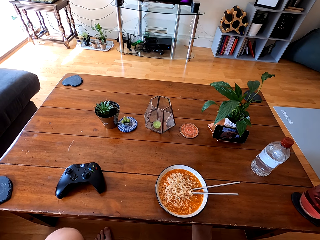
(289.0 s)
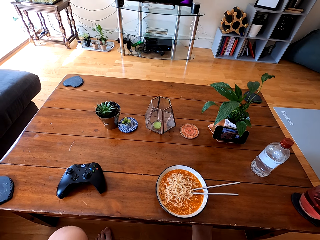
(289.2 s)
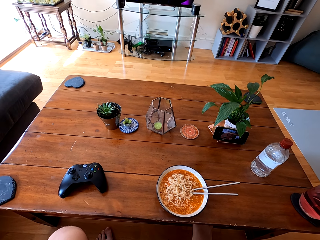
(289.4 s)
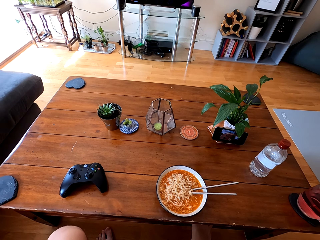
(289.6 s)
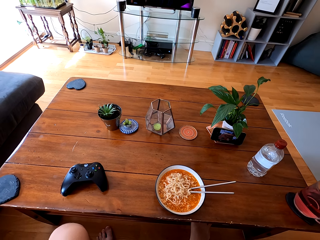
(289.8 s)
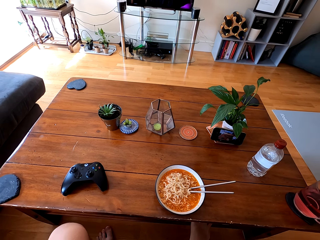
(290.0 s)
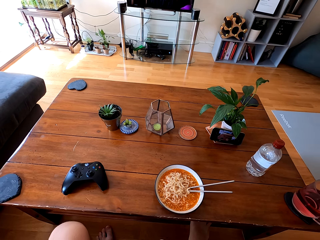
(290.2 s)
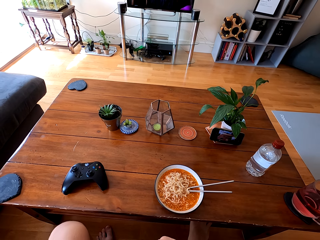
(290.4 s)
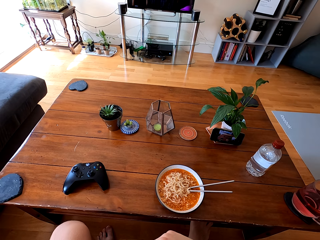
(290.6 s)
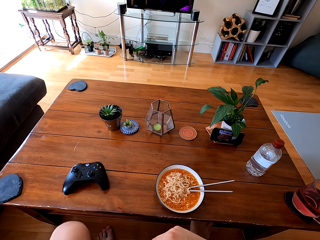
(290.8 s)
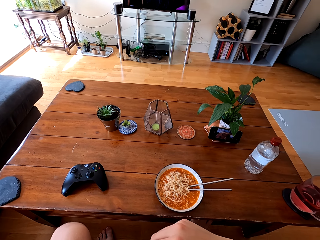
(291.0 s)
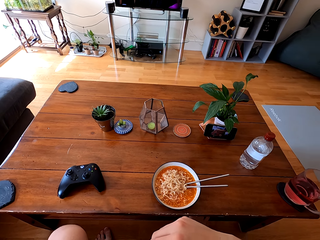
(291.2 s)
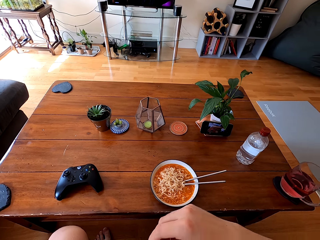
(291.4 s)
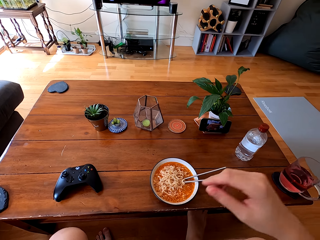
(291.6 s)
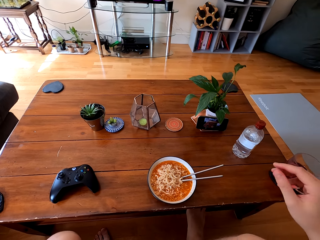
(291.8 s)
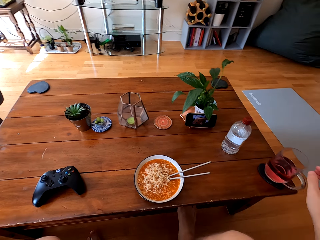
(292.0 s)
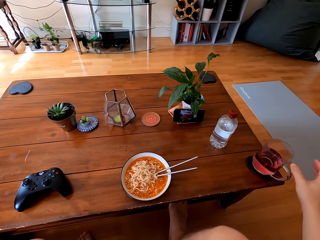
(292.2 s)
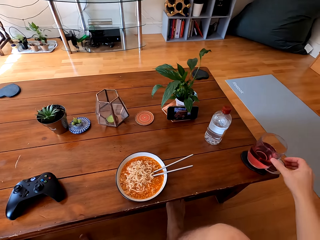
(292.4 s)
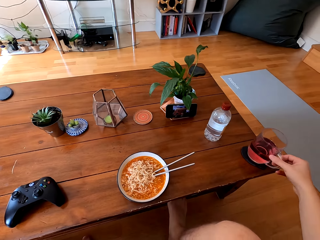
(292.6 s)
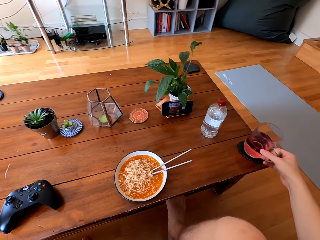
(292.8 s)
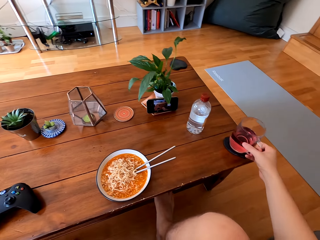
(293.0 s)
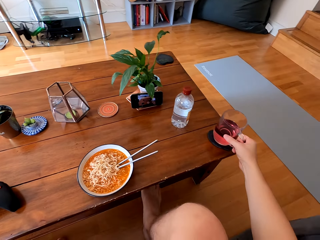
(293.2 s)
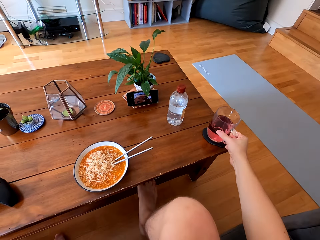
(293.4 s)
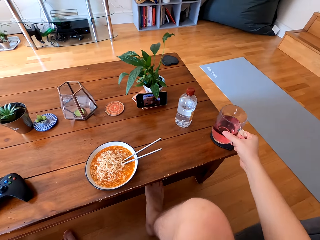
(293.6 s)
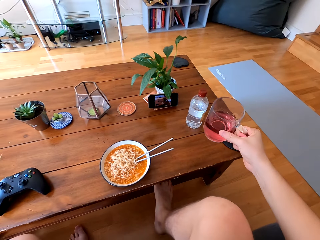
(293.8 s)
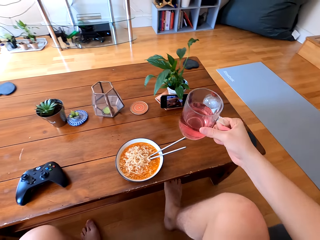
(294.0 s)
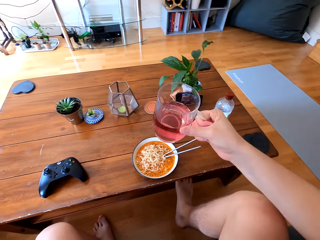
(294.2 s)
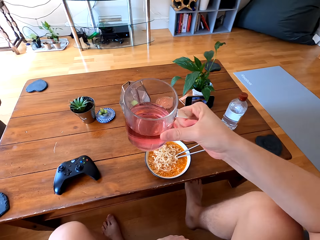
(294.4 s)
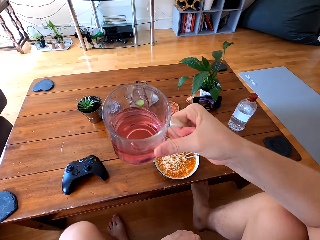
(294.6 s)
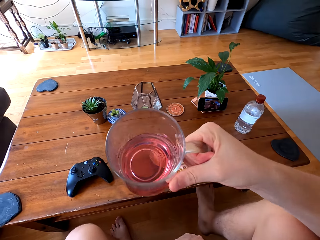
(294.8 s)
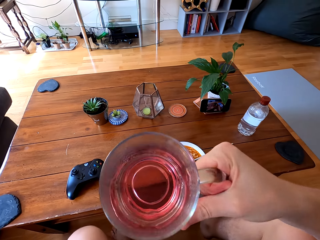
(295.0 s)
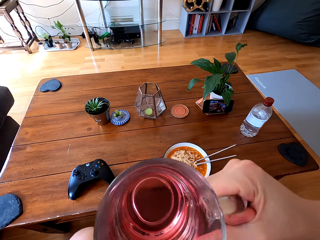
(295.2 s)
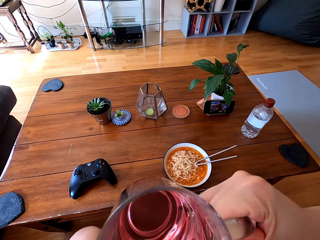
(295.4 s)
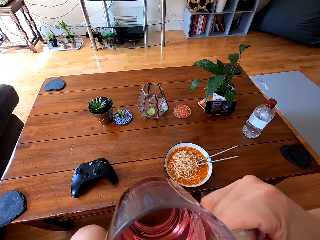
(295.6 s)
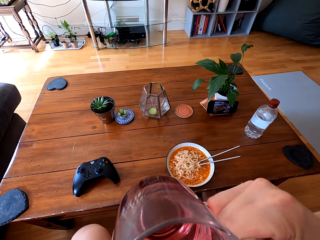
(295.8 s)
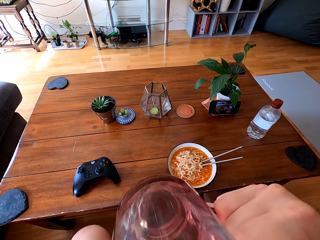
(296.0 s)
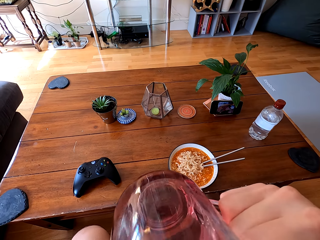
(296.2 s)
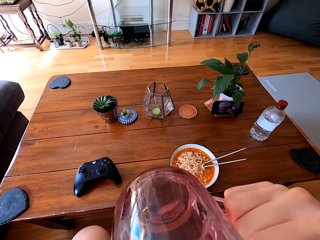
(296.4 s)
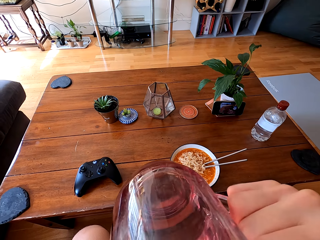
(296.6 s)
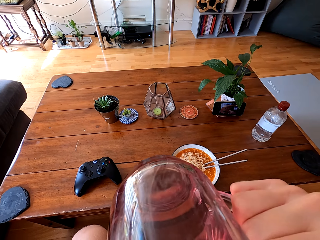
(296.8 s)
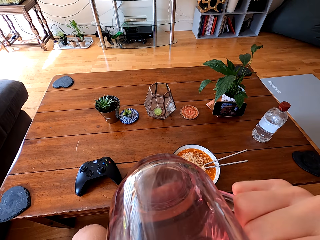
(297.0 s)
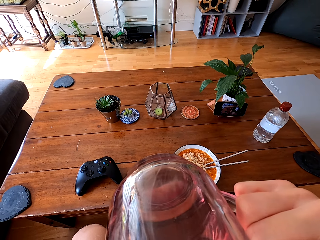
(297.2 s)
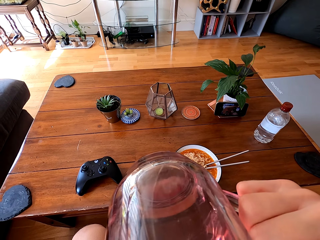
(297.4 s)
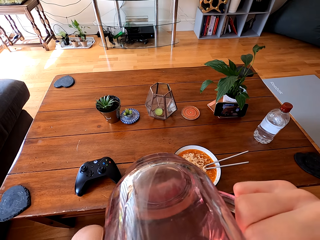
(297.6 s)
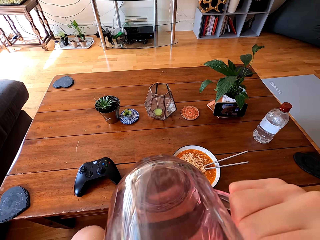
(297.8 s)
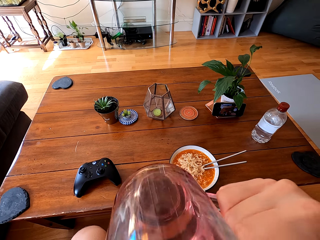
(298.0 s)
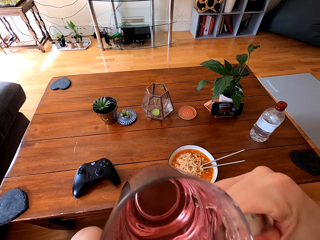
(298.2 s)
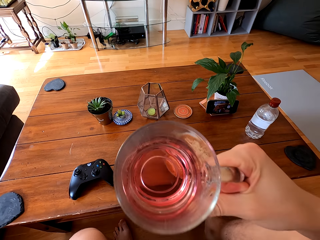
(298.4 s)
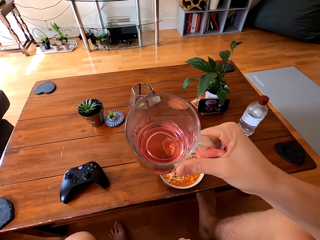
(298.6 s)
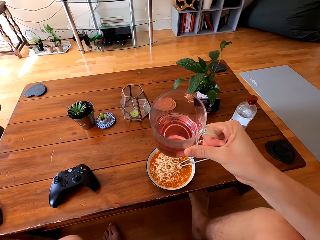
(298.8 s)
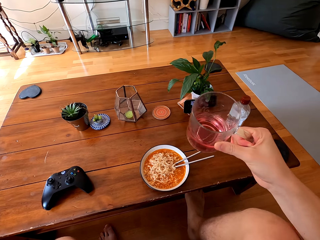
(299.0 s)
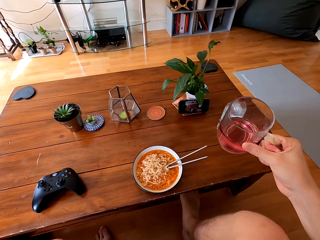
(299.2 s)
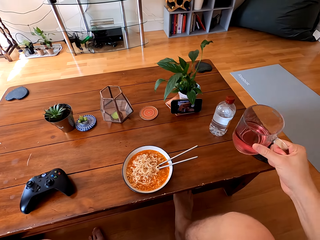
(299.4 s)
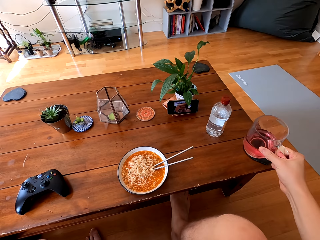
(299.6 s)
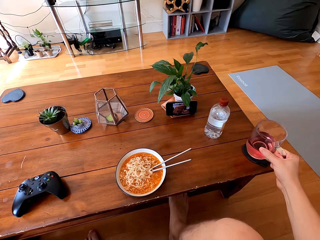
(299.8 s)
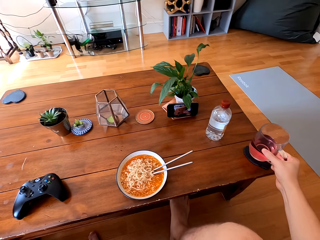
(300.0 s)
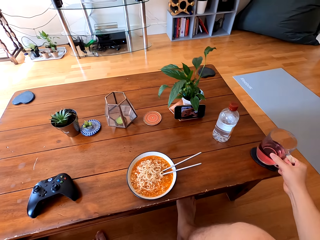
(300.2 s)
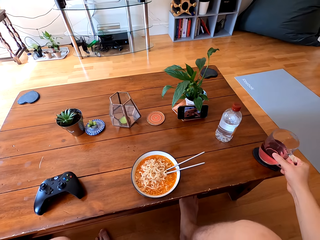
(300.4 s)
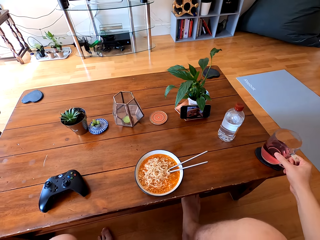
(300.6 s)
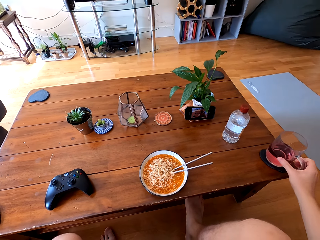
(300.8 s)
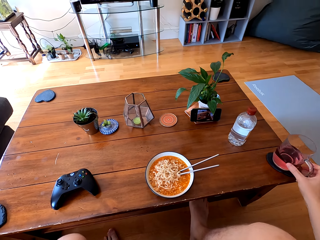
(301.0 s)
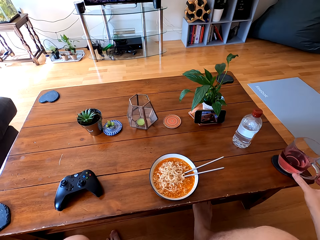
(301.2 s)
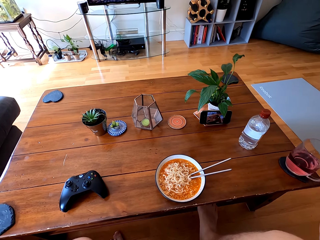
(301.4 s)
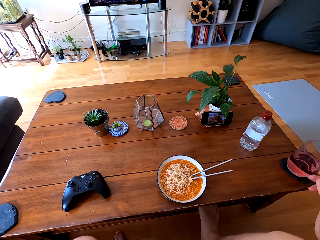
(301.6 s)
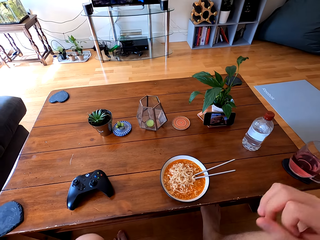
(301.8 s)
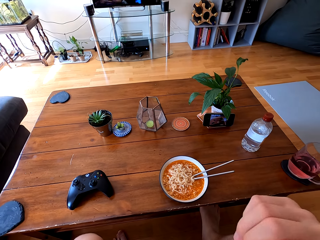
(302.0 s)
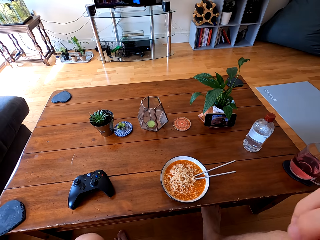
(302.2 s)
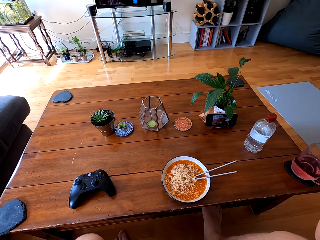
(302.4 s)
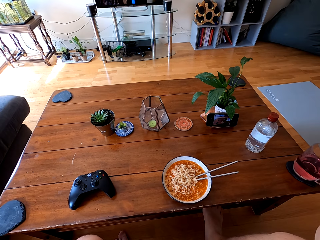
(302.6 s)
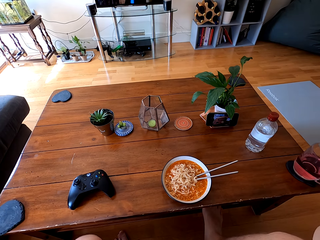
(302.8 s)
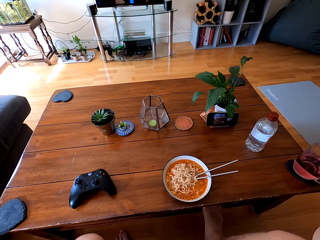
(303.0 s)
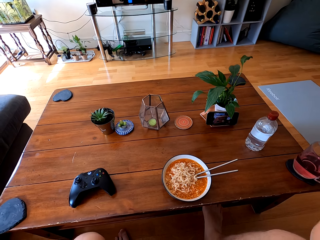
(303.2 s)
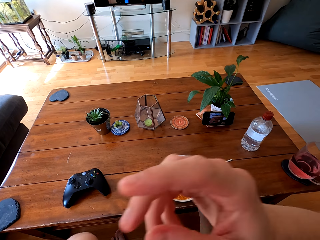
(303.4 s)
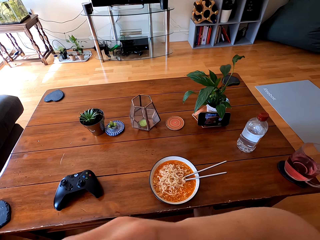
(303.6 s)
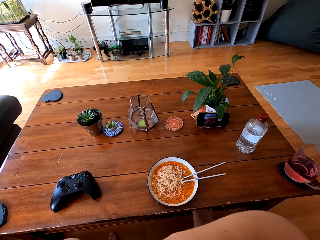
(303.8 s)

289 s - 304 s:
The camera wearer picks up a glass of juice. They drink the juice. They put the glass on the table.

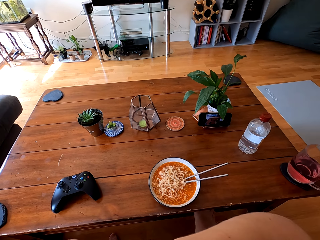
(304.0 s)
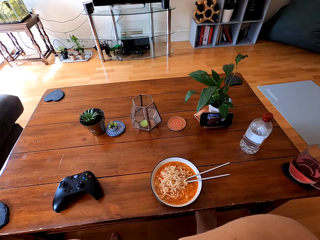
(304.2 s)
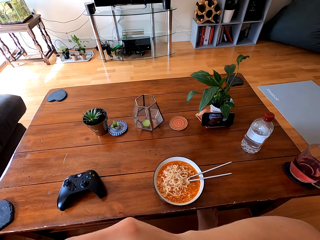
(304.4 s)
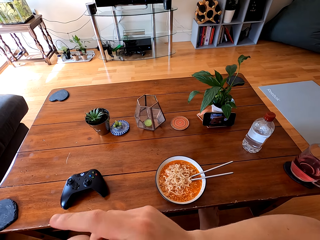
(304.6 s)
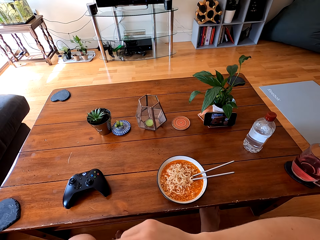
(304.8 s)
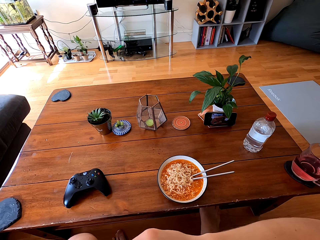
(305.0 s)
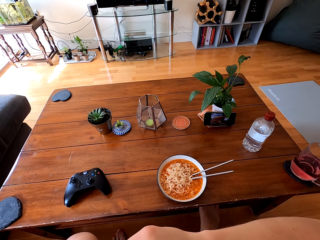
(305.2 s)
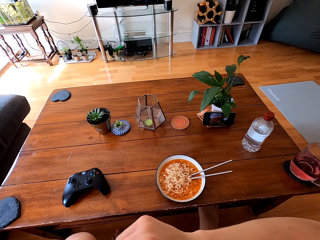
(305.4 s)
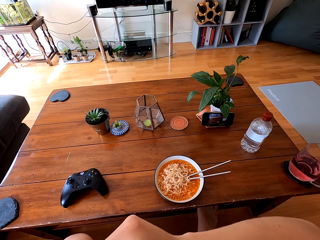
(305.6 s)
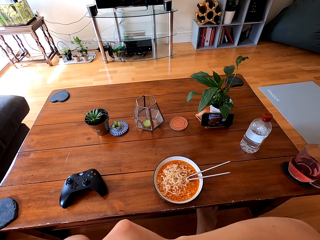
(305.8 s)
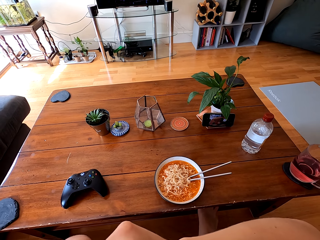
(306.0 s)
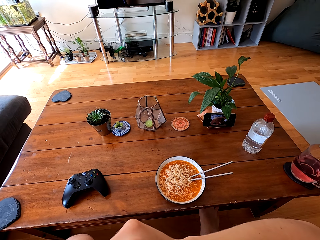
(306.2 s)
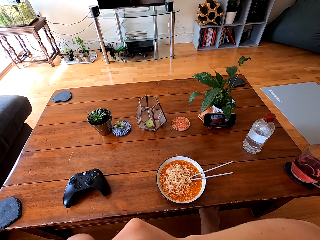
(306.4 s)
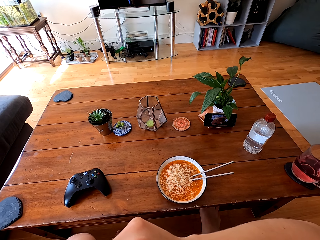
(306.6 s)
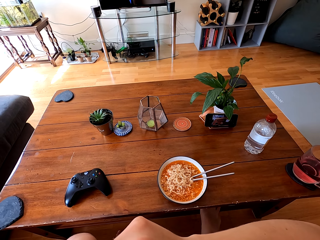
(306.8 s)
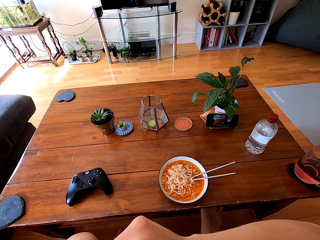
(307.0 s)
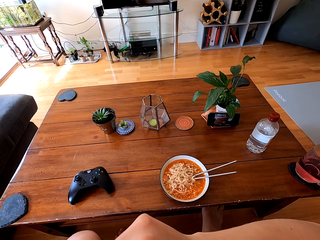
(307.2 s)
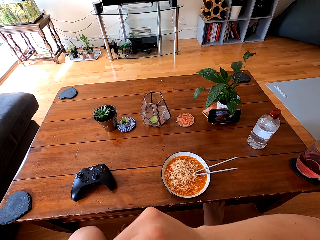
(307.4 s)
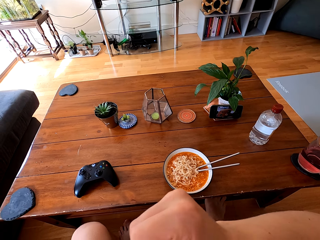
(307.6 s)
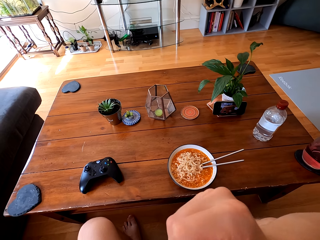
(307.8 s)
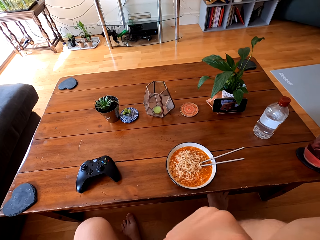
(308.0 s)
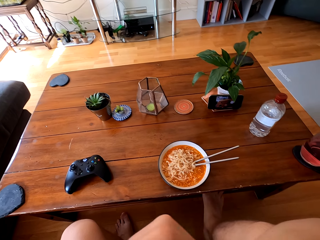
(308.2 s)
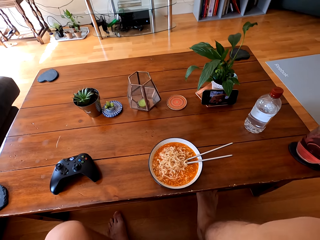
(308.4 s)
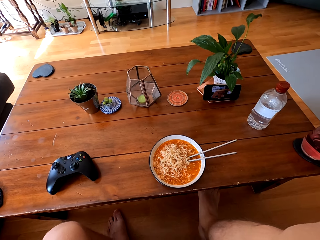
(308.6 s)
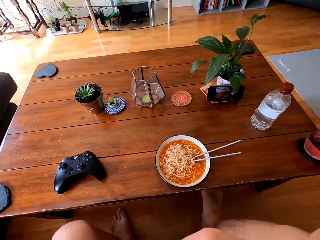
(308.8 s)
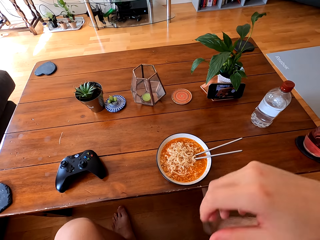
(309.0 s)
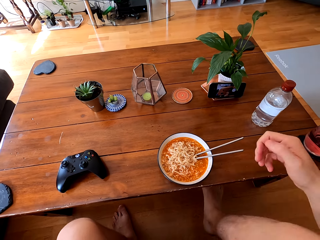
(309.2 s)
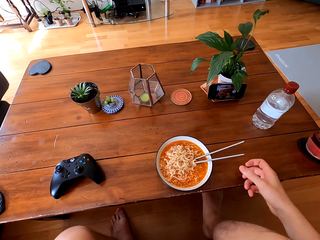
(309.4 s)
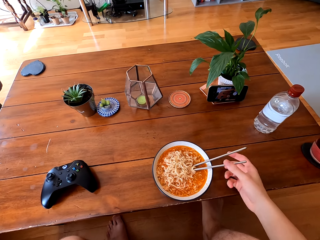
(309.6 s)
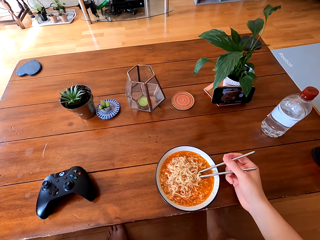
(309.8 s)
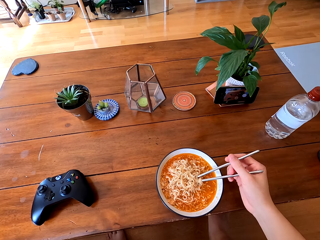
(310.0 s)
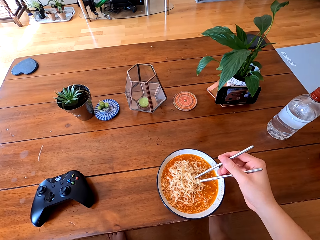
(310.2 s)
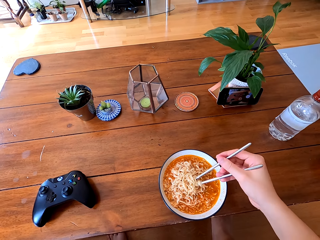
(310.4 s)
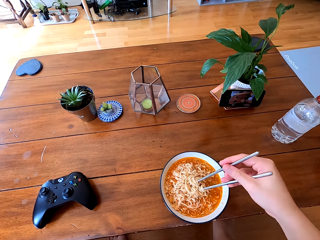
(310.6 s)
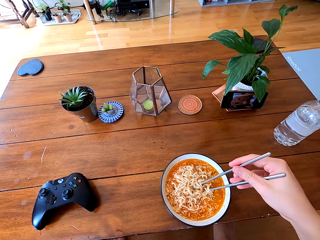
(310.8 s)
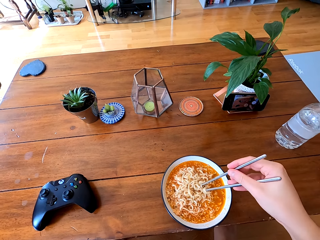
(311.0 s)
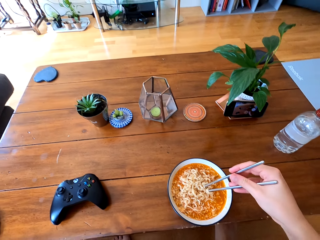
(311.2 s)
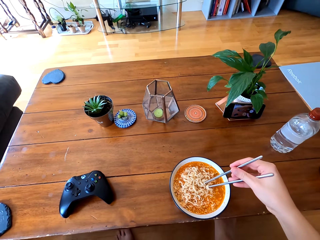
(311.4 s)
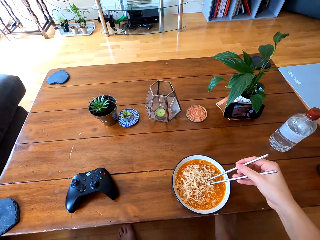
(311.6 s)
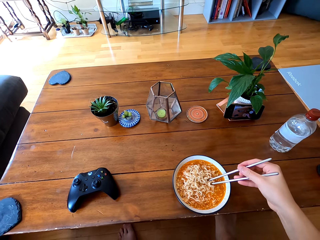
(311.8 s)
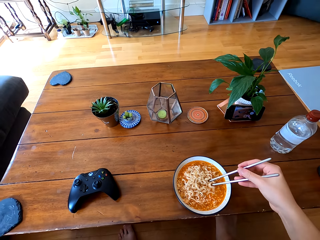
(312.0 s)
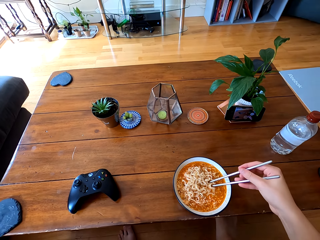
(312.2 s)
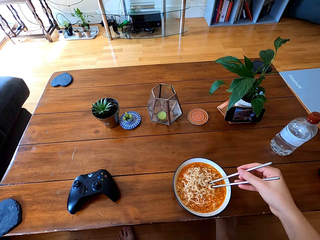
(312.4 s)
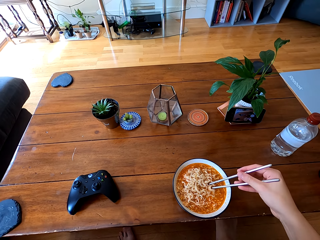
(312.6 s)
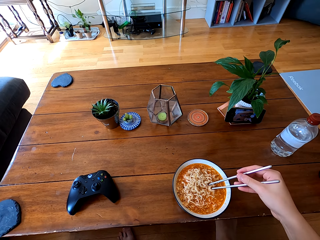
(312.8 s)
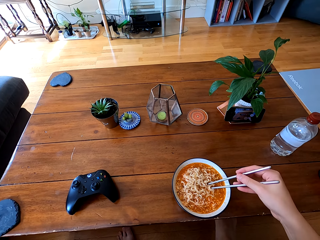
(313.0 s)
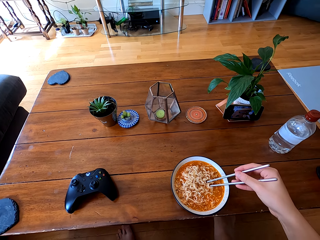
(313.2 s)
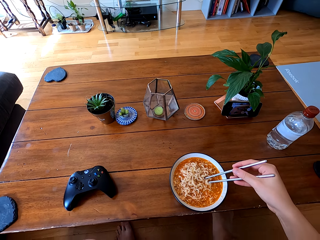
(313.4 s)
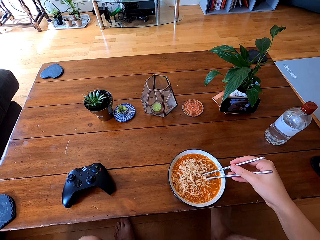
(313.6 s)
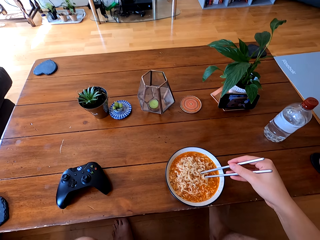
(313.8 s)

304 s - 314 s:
The camera wearer picks up the chopsticks. They hold the chopsticks.
